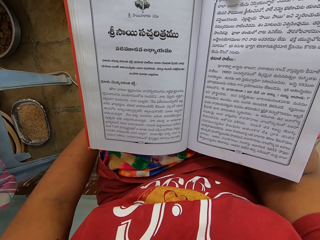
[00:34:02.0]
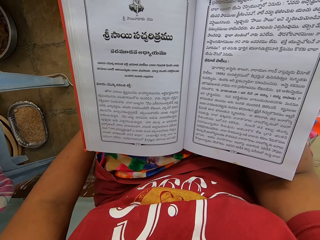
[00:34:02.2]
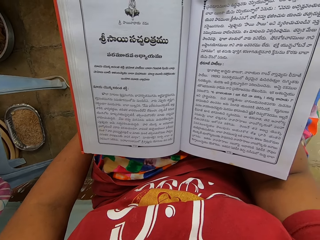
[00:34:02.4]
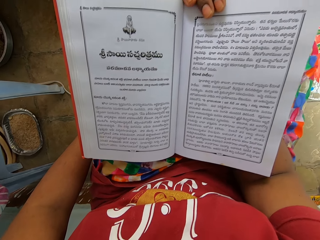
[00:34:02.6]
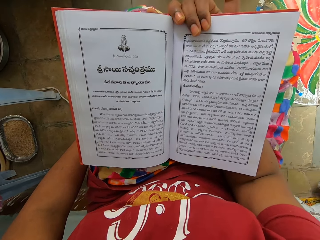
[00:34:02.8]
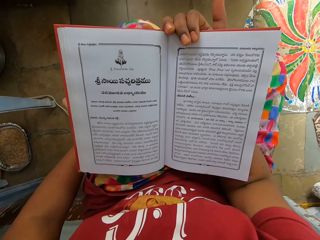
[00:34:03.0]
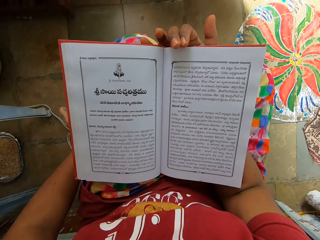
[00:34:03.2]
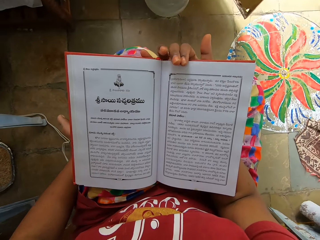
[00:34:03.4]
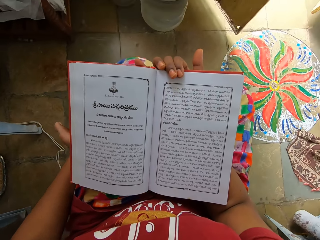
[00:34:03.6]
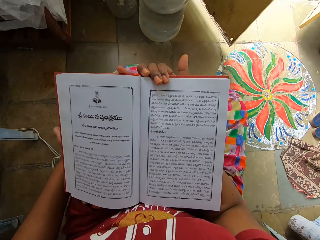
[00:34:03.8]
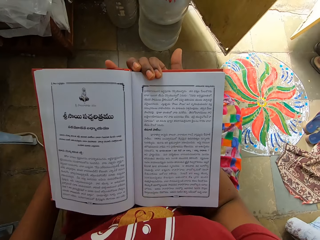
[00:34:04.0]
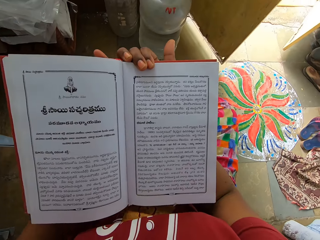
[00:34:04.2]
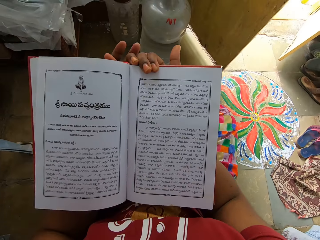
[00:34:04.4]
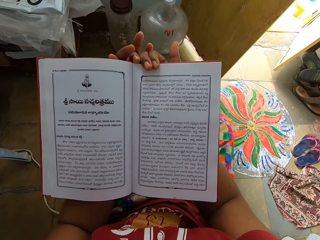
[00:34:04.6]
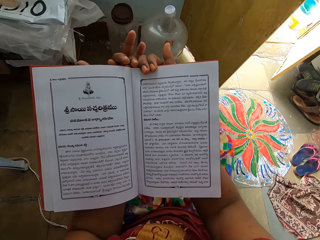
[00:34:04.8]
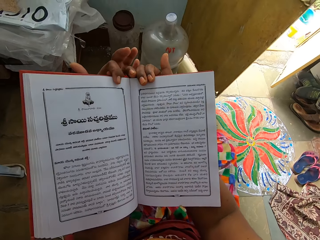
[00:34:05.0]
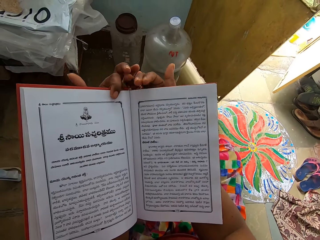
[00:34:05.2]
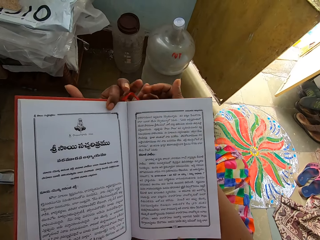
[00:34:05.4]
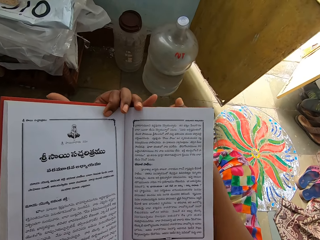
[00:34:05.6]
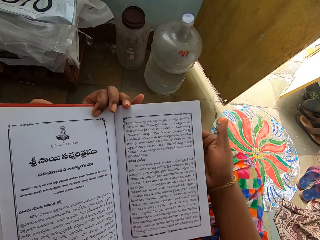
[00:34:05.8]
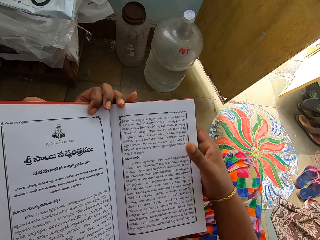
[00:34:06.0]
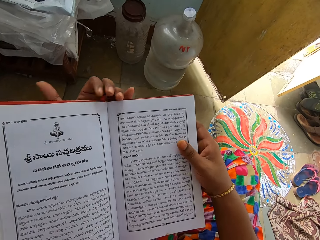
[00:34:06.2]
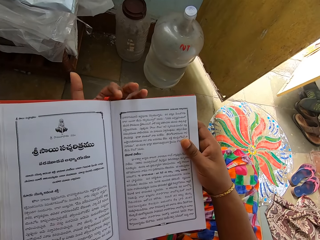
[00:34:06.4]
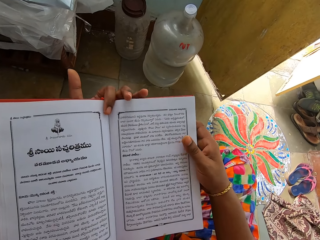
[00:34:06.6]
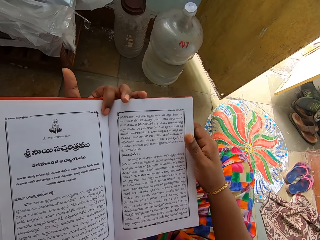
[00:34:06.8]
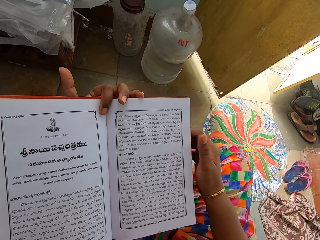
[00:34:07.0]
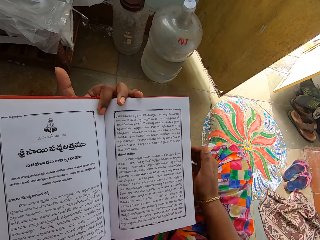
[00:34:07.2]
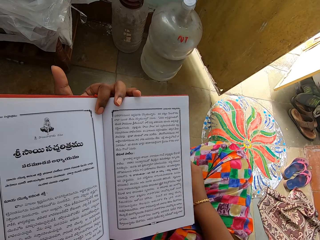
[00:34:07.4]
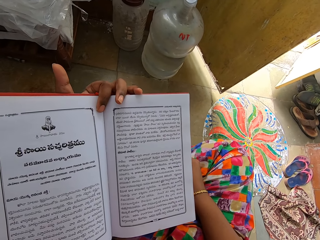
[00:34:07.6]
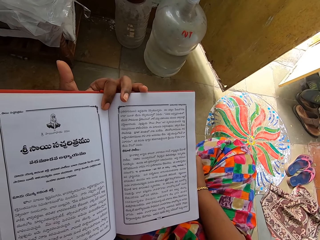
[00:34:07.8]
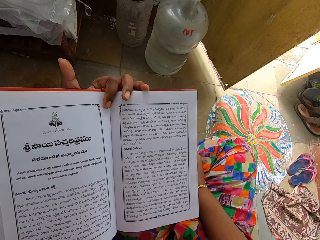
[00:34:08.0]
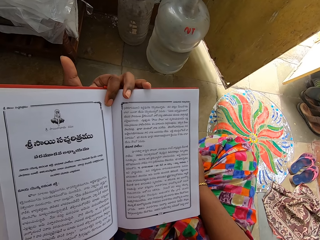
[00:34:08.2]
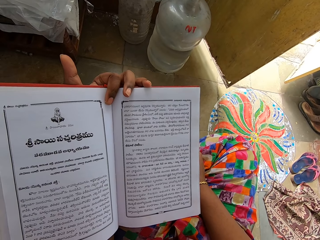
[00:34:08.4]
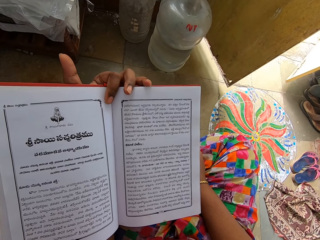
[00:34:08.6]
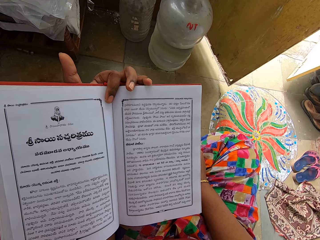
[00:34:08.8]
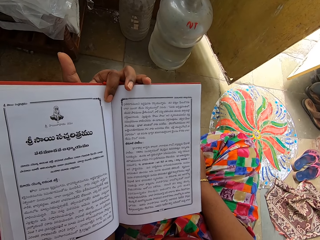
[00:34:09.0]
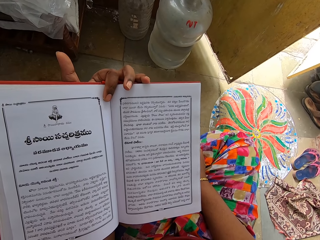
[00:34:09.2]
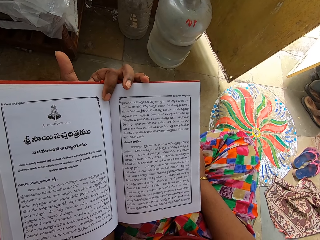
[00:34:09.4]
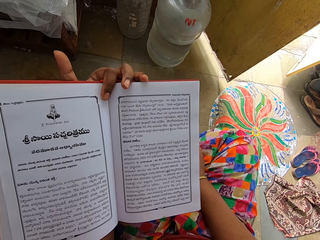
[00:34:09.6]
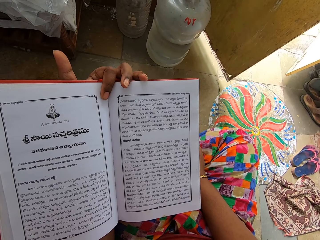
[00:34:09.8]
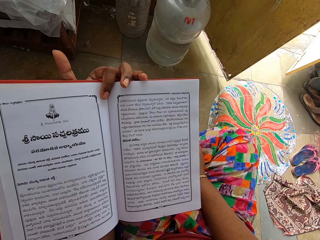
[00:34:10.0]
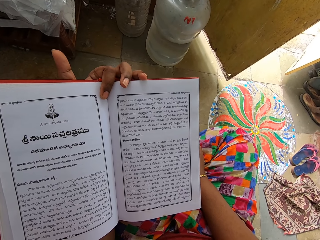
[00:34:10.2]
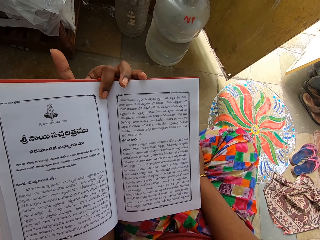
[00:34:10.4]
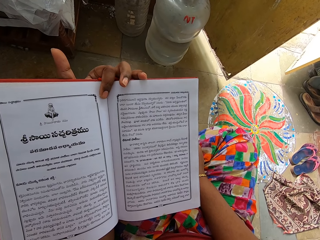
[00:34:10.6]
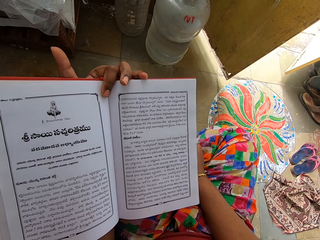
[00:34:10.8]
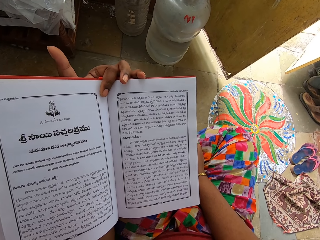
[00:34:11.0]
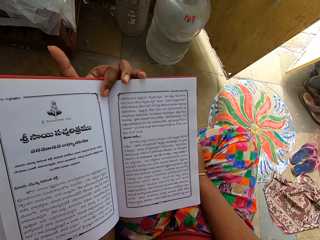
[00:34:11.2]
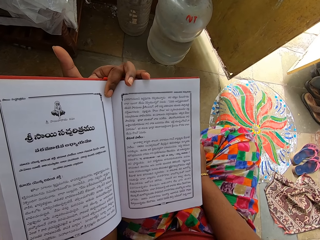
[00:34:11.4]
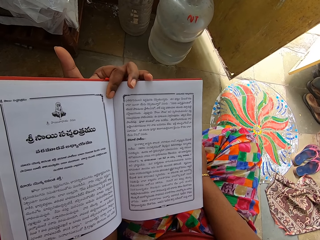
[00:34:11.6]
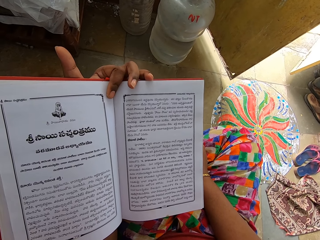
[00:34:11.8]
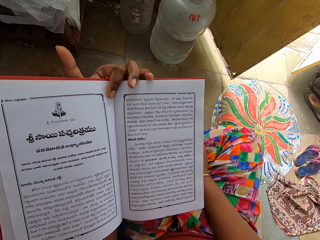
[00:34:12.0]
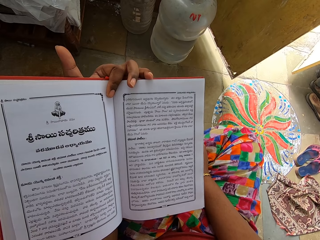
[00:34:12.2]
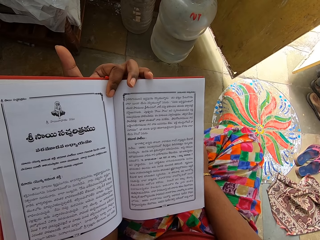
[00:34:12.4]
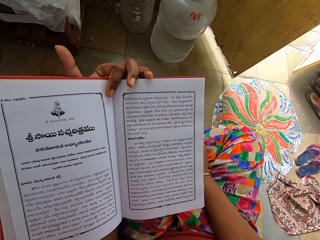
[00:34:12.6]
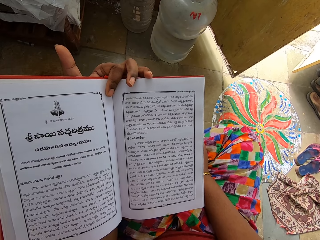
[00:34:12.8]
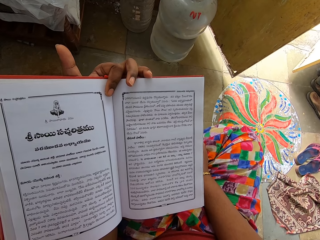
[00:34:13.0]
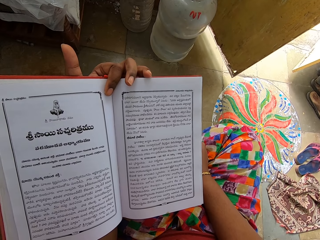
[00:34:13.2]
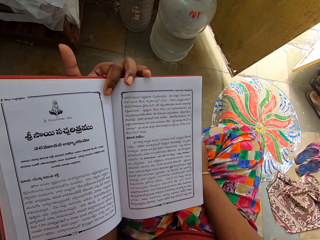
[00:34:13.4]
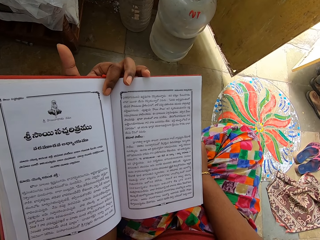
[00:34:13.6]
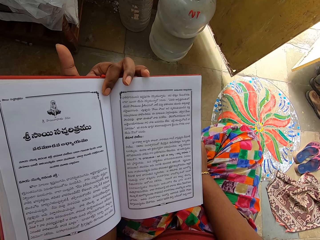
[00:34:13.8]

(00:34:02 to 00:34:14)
The camera wearer moves the book with the right hand. They hold the book with both hands. They move the right hand. They read the book.

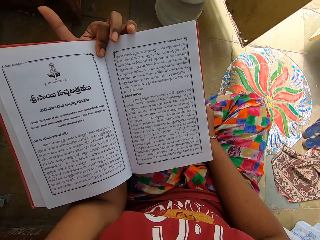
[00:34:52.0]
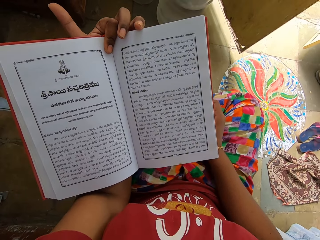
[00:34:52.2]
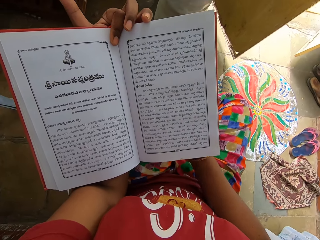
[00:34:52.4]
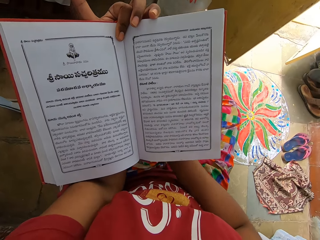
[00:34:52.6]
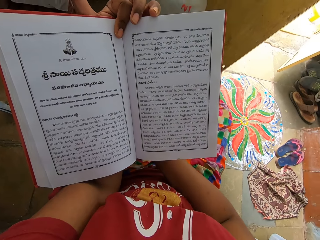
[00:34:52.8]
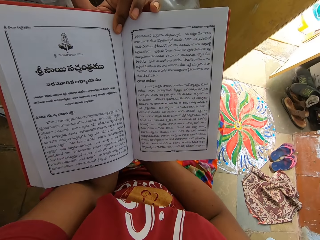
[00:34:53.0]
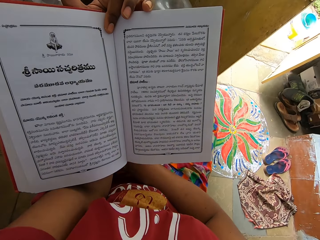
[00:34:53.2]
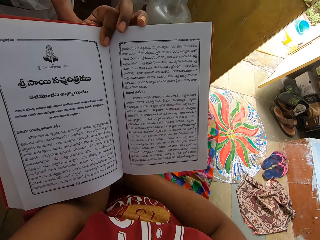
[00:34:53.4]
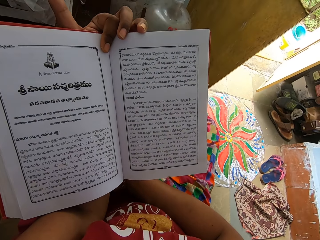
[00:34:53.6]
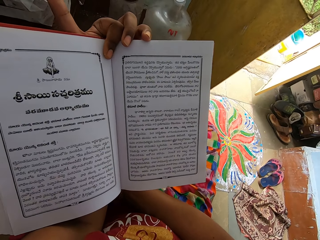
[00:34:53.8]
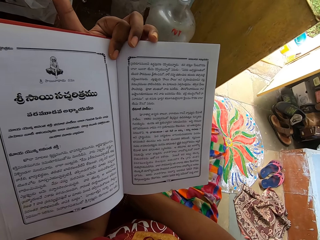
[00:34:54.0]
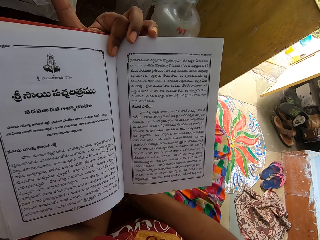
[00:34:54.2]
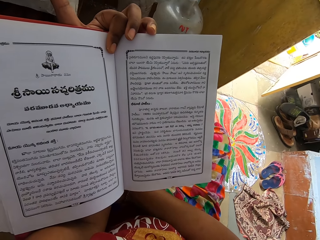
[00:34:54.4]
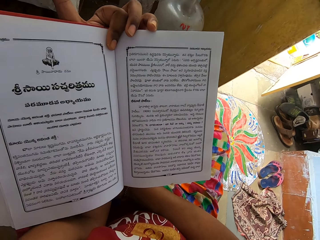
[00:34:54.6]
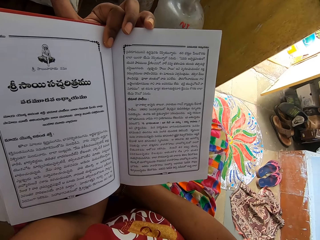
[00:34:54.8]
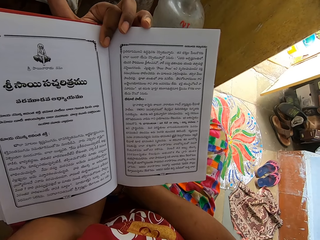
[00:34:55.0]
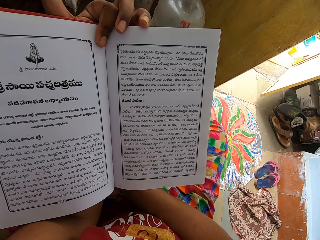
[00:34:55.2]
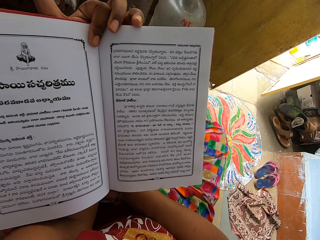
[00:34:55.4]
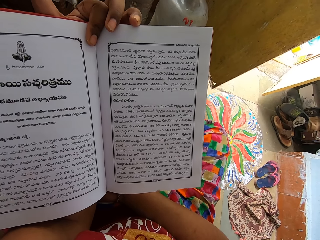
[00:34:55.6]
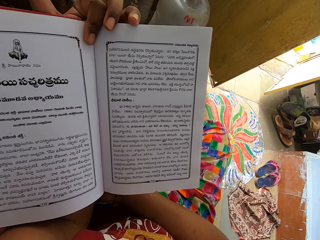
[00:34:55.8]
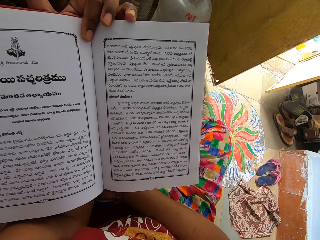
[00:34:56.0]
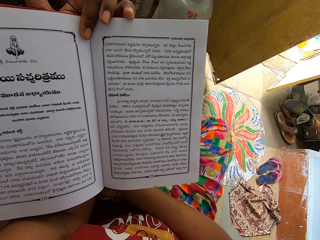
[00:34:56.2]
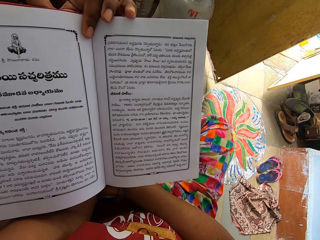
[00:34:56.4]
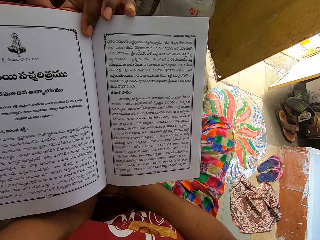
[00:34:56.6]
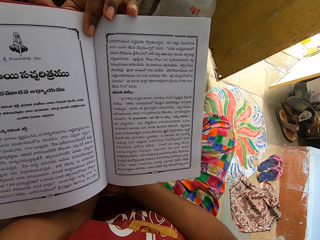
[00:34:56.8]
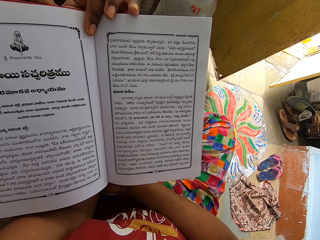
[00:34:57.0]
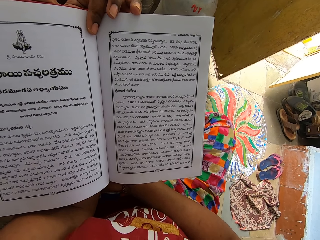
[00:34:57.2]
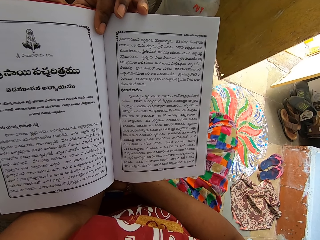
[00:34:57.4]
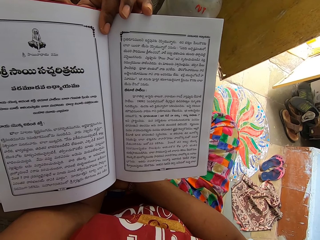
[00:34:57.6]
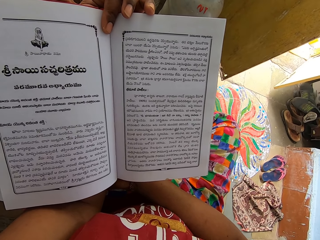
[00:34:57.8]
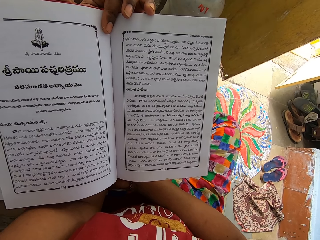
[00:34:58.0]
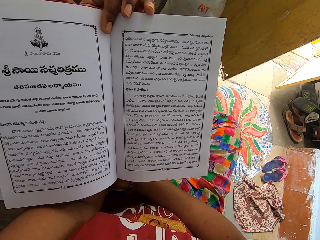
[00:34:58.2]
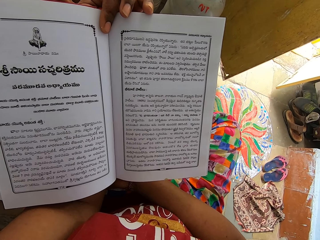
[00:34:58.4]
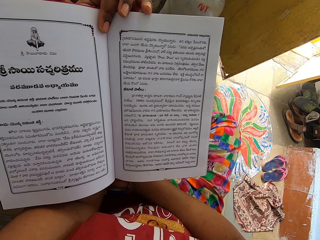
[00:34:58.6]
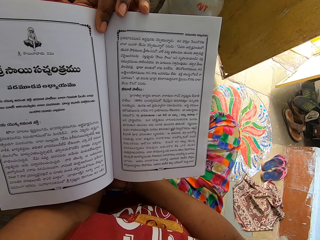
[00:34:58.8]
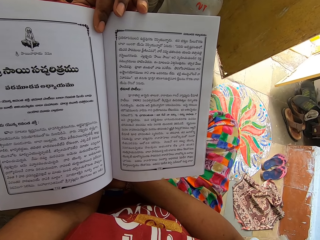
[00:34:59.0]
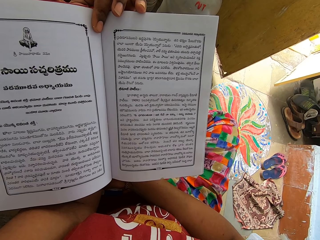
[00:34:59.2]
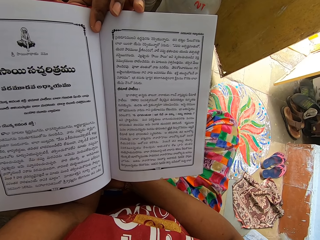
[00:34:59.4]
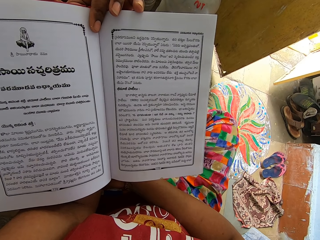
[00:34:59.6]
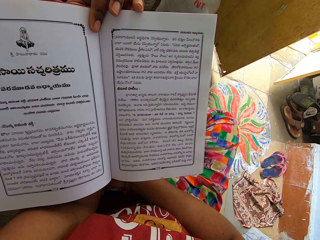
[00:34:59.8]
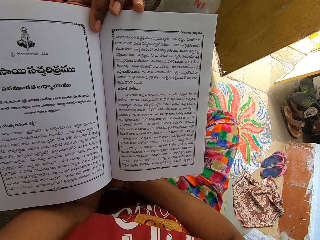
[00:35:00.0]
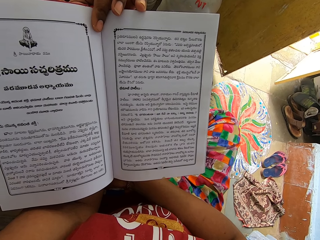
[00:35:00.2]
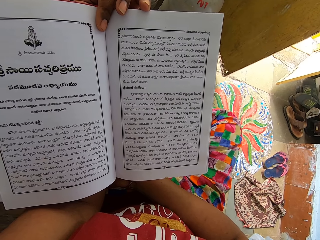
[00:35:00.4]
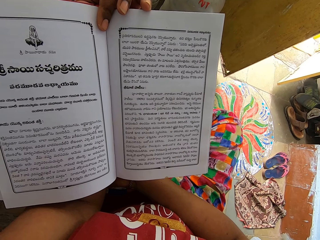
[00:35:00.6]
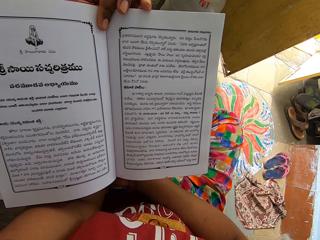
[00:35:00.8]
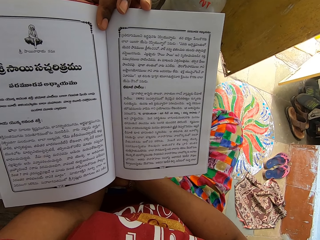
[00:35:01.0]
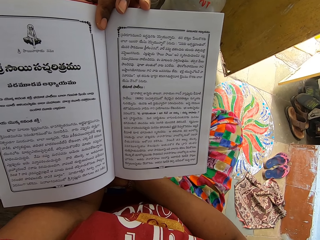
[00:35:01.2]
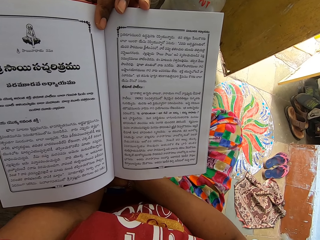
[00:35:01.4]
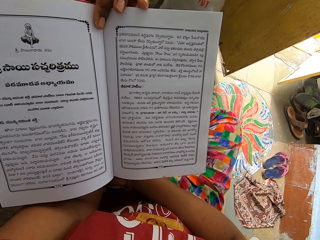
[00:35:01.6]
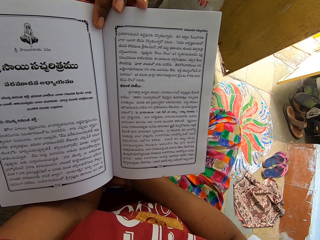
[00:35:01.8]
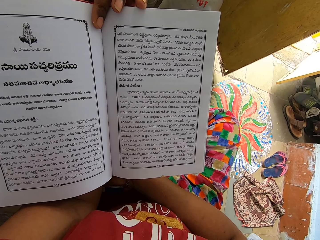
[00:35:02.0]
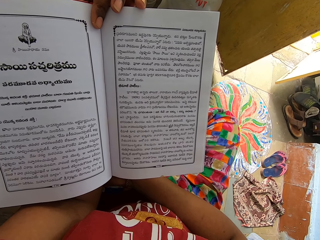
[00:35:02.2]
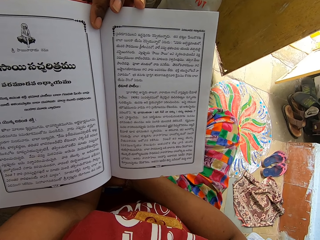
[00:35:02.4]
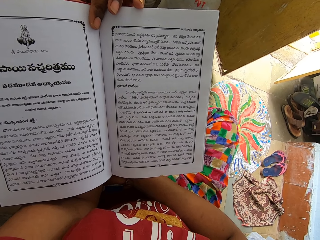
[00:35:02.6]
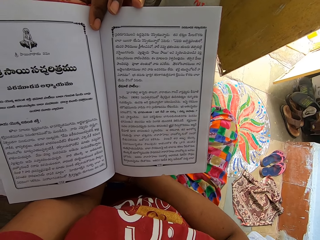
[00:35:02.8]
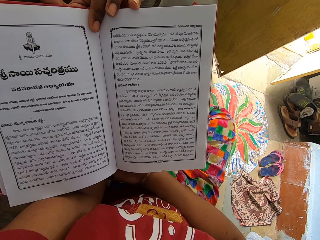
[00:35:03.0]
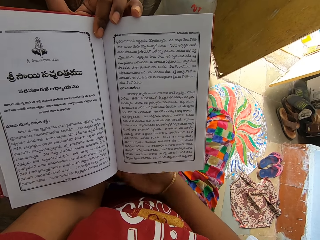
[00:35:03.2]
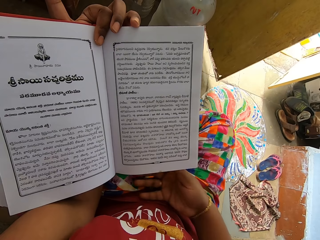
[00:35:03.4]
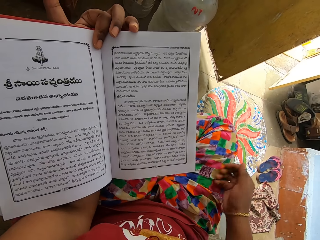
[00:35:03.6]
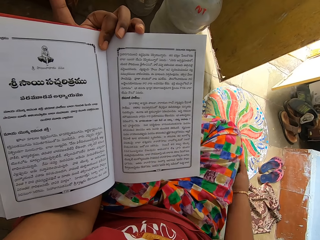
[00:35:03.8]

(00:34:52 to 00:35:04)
The camera wearer moves the book on the left hand. They read the book.
